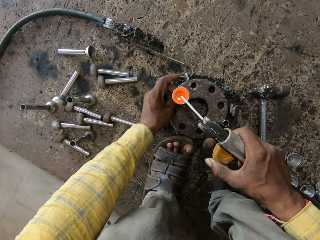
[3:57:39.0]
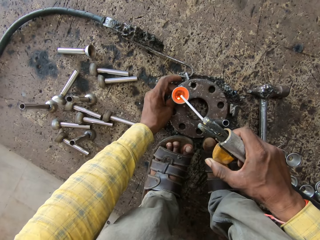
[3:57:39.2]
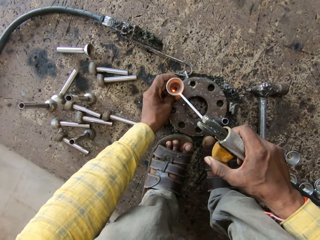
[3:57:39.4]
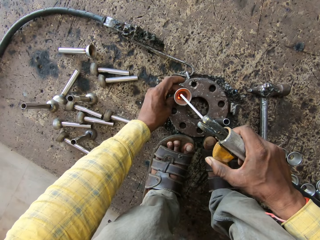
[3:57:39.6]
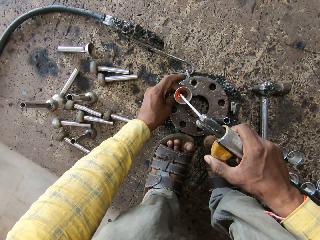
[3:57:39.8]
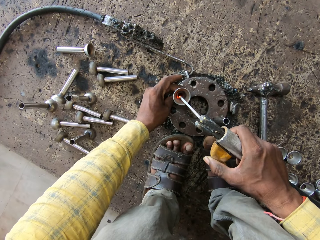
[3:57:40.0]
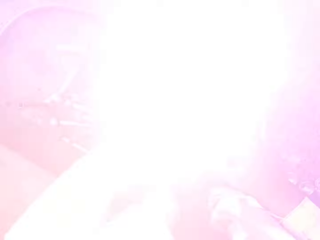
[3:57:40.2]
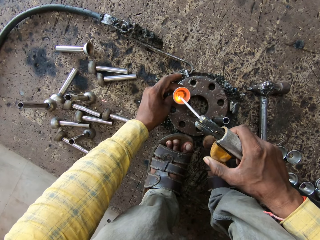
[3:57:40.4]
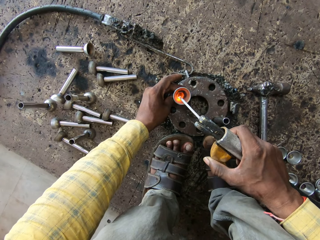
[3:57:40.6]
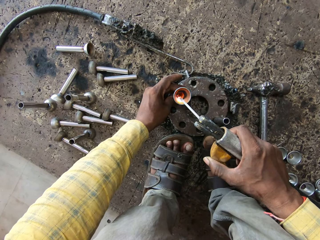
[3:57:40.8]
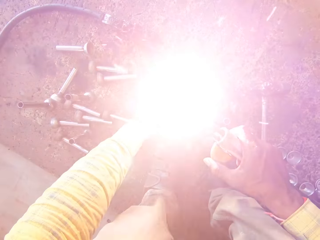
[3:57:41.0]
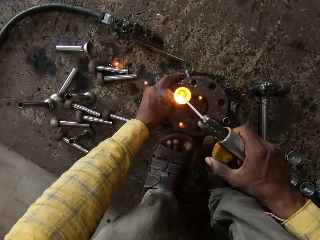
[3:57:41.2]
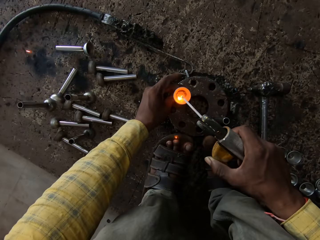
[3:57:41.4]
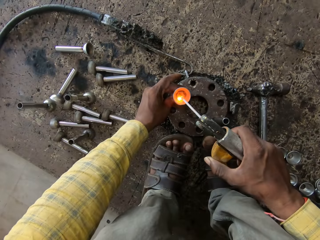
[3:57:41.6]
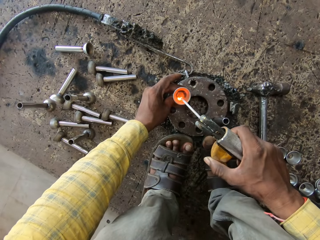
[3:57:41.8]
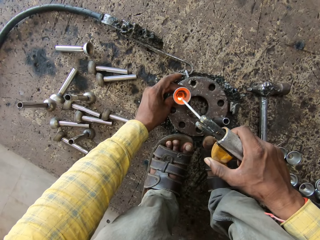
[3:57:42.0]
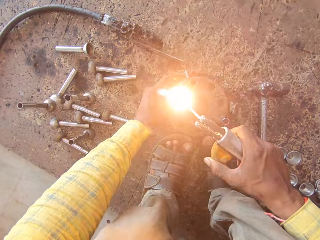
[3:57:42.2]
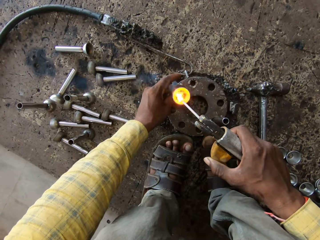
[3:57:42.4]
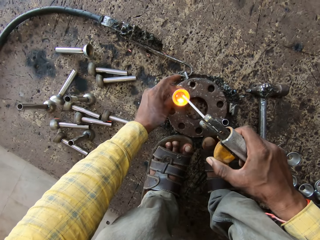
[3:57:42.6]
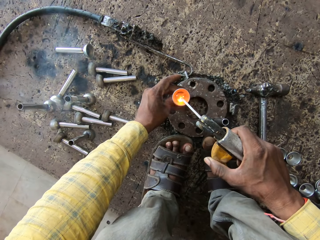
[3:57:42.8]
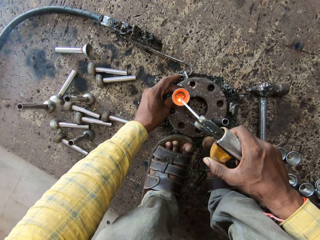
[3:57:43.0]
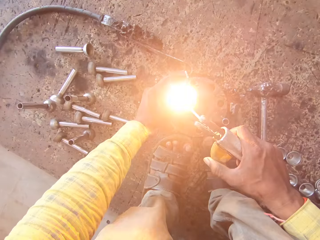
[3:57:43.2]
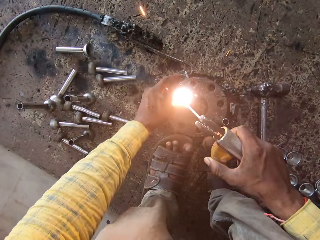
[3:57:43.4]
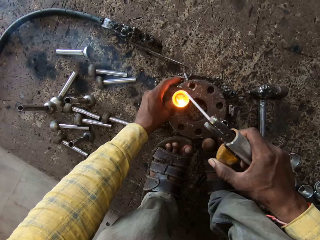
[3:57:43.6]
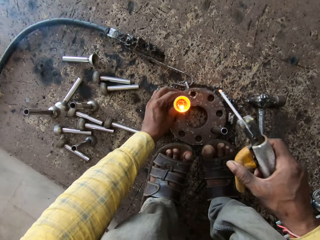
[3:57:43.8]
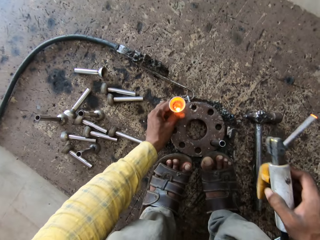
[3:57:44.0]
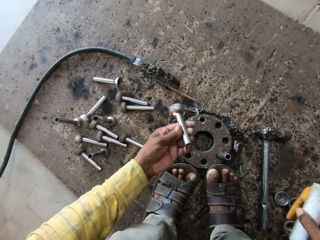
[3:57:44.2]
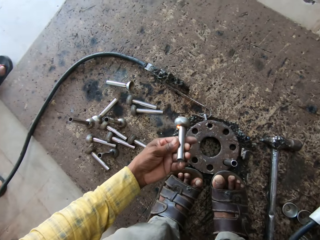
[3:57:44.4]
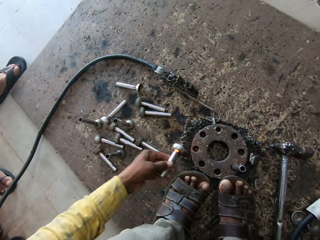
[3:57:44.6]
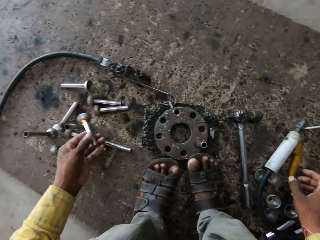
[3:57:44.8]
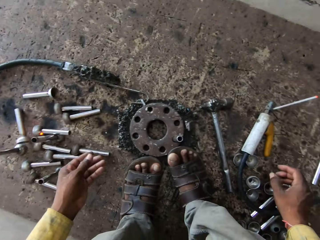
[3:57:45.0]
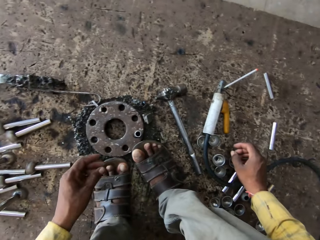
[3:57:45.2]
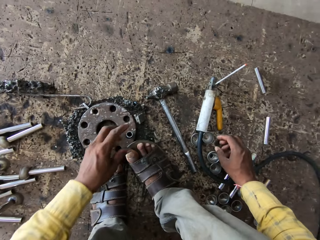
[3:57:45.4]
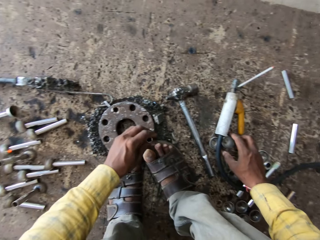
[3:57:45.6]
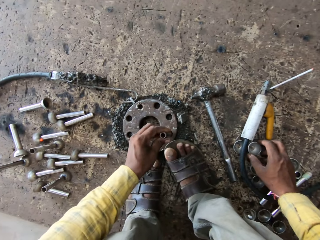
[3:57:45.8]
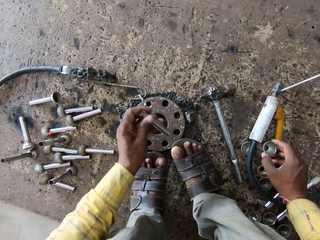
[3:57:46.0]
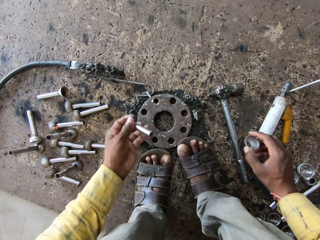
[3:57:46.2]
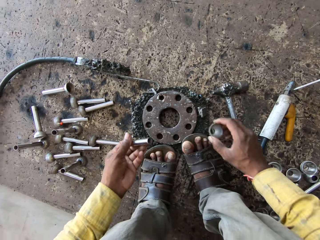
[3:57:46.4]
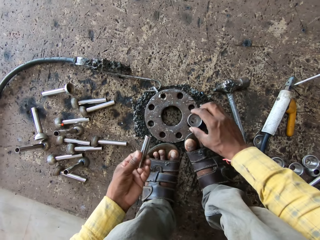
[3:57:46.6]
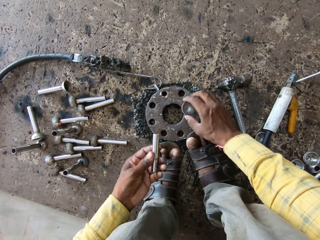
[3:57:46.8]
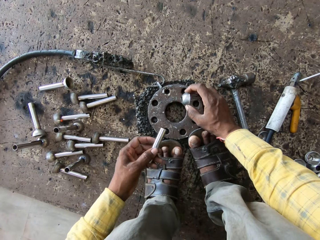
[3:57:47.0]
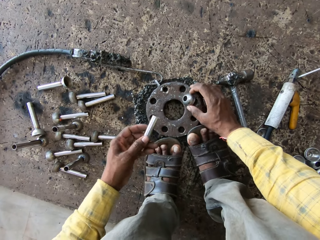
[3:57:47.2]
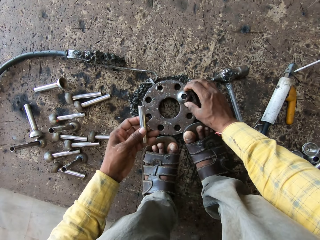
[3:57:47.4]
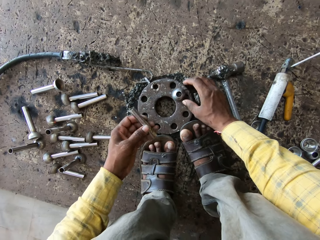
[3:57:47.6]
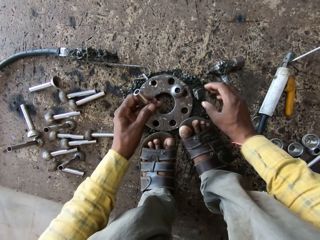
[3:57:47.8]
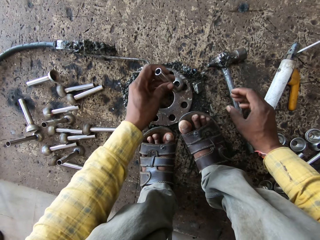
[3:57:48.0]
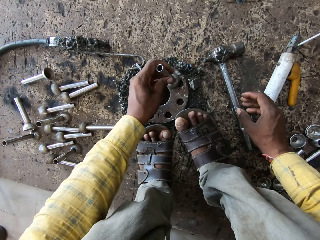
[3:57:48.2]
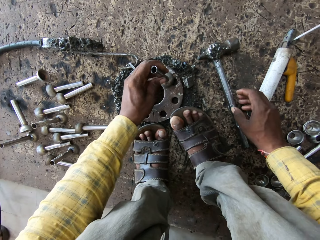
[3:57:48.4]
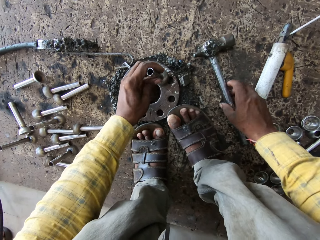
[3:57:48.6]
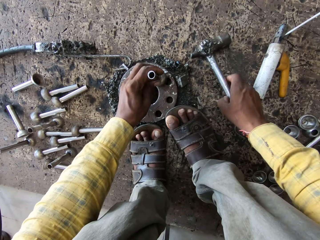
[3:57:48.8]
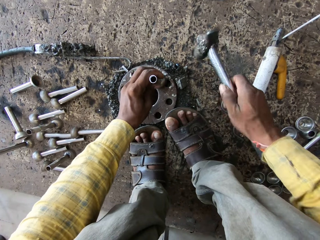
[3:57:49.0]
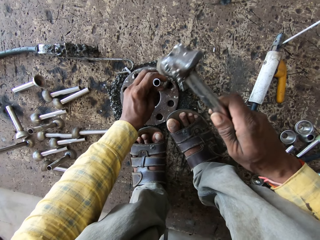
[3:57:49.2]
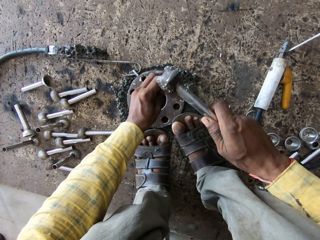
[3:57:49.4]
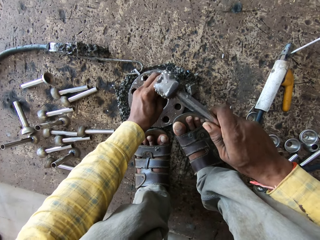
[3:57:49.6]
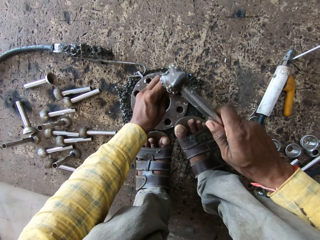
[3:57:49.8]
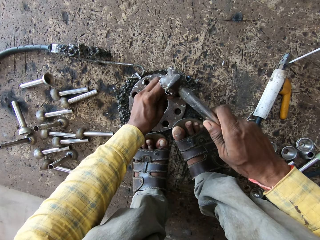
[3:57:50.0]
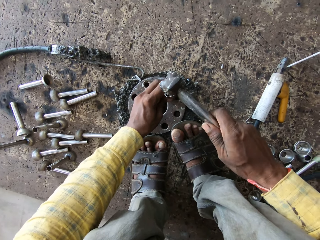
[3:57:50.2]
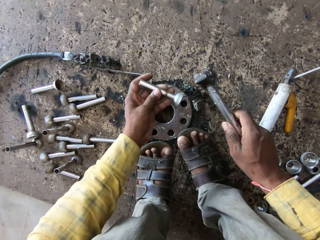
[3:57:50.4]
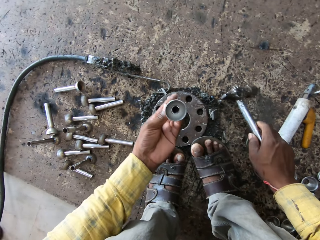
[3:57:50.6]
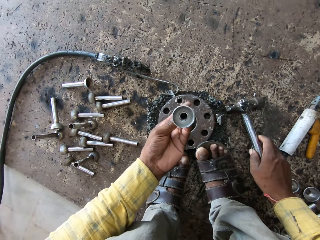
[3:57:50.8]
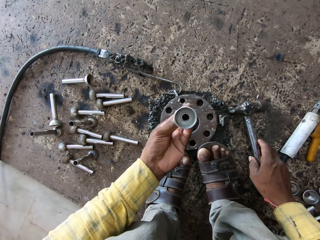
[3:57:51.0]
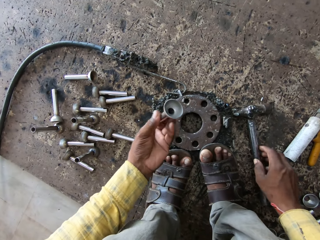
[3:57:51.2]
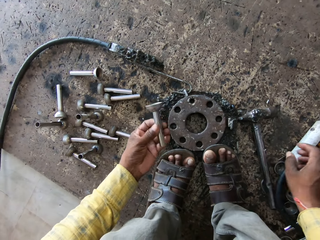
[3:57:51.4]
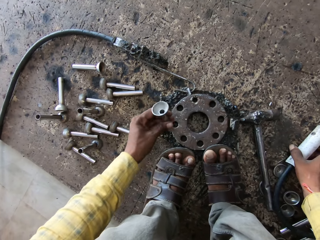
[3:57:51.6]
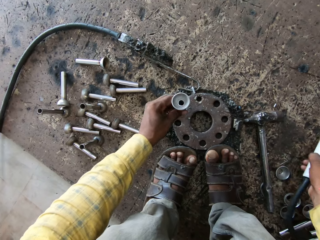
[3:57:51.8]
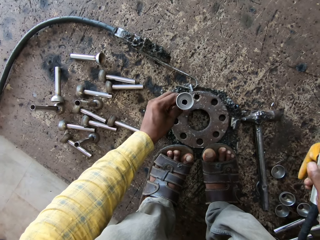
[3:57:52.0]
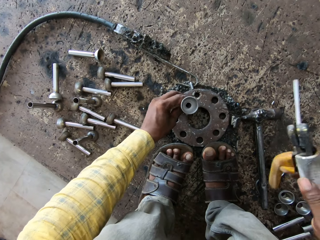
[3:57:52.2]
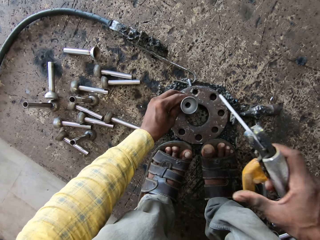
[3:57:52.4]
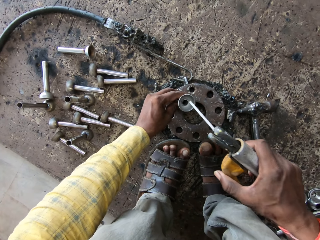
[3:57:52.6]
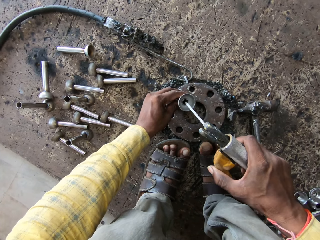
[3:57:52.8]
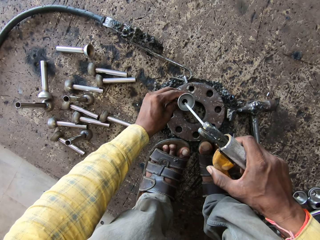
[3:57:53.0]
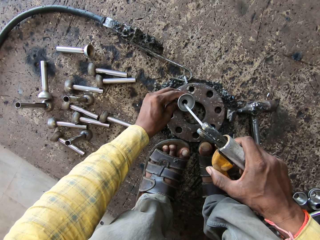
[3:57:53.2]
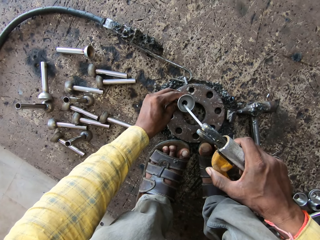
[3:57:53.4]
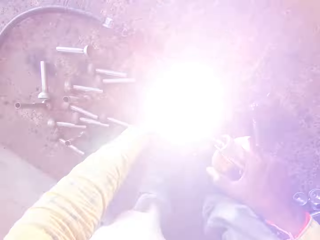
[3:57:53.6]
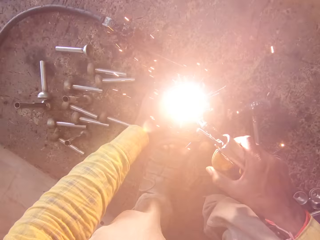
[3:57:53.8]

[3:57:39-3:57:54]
The camera wearer stops burning a stamped flange weld nut. They move the stamped flange weld nut. They burn the stamped flange weld nut. They stop burning the stamped flange weld nut. They burn the stamped flange weld nut. They stop burning the stamped flange weld nut. They burn the stamped flange weld nut. They hold the stamped flange weld nut. They throw the metal on the floor. They move a hand. They pick a stamped flange weld nut. They hold the stamped flange weld nuts. They put down the stamped flange weld nuts. They insert metal on other metal. They pick up a hammer. They hit the metal with the hammer. They turn the stamped flange weld nut. They place the metal on the floor. They hold the stamped flange weld nuts. They put down the stamped flange weld nut on a metal. They pick the welding machine.

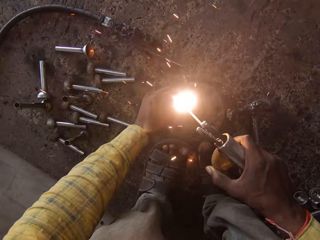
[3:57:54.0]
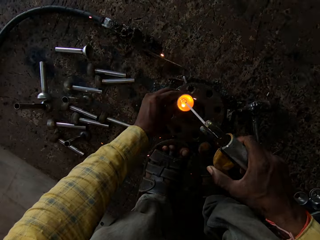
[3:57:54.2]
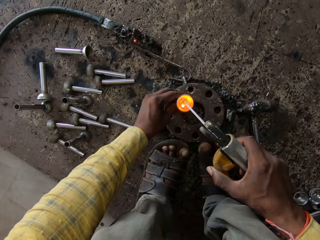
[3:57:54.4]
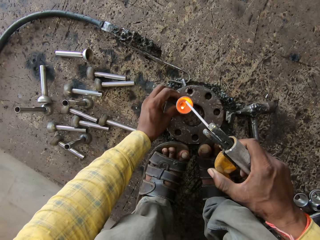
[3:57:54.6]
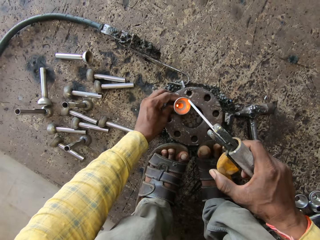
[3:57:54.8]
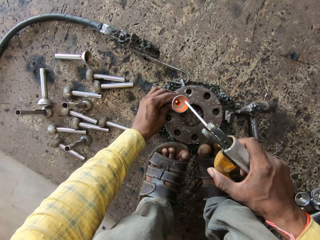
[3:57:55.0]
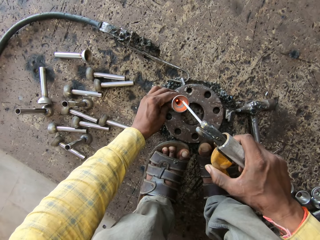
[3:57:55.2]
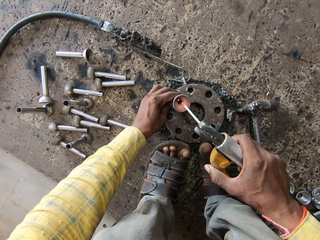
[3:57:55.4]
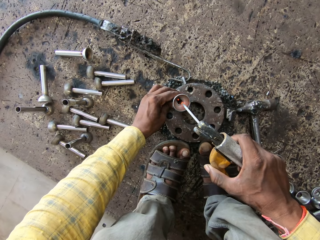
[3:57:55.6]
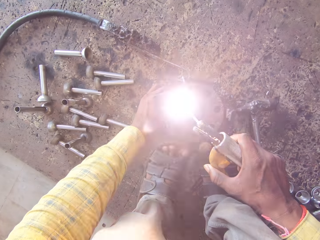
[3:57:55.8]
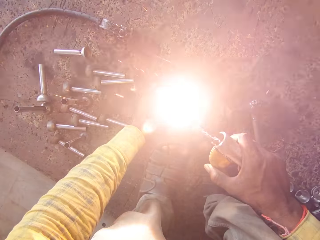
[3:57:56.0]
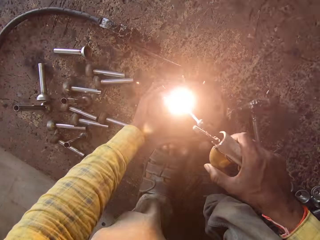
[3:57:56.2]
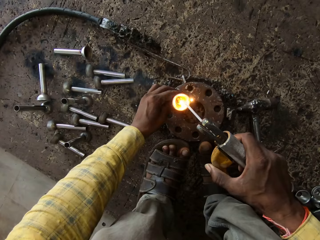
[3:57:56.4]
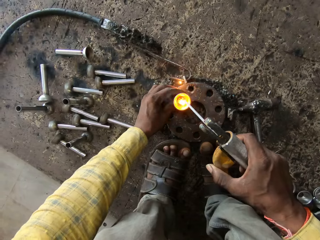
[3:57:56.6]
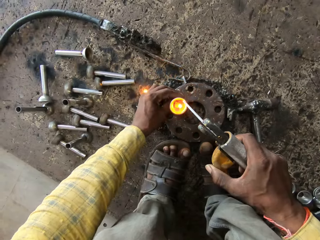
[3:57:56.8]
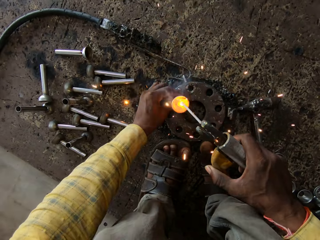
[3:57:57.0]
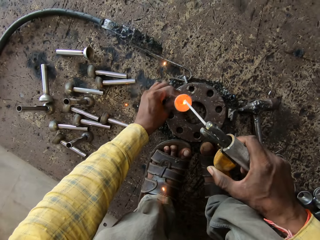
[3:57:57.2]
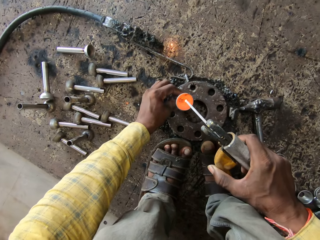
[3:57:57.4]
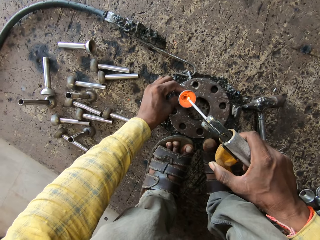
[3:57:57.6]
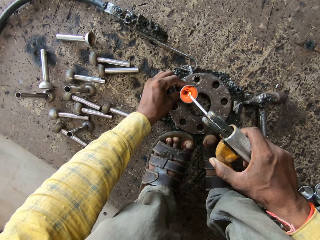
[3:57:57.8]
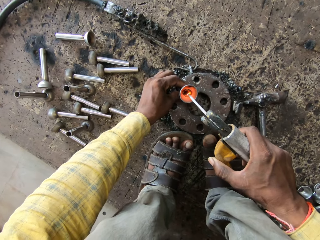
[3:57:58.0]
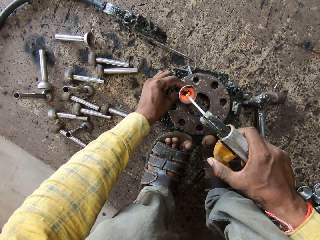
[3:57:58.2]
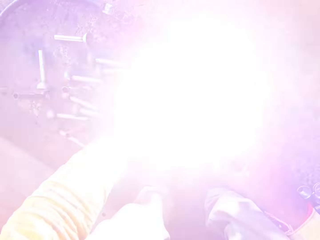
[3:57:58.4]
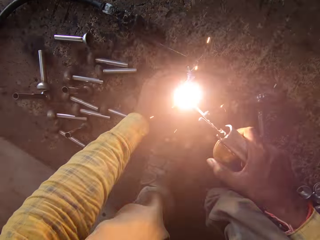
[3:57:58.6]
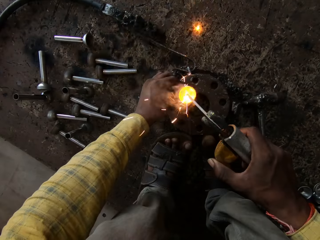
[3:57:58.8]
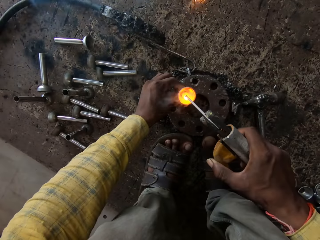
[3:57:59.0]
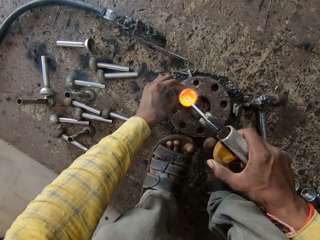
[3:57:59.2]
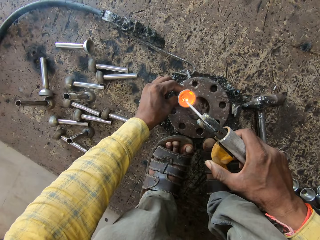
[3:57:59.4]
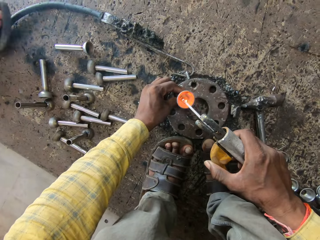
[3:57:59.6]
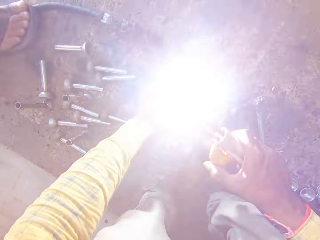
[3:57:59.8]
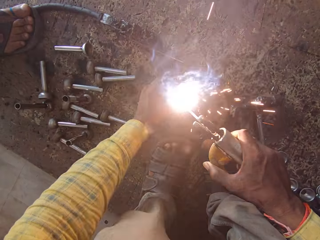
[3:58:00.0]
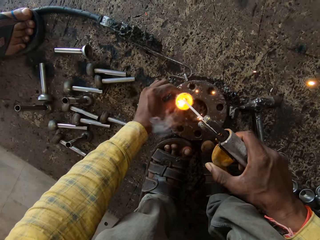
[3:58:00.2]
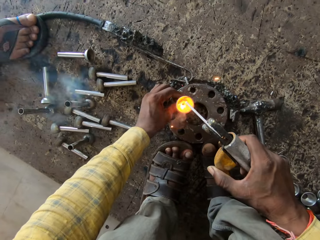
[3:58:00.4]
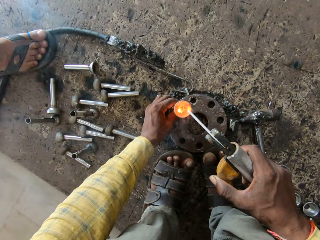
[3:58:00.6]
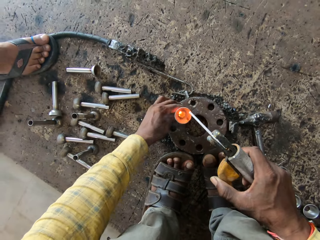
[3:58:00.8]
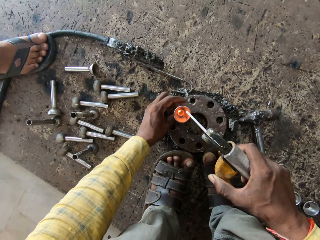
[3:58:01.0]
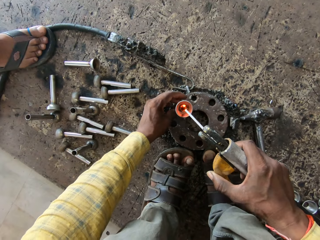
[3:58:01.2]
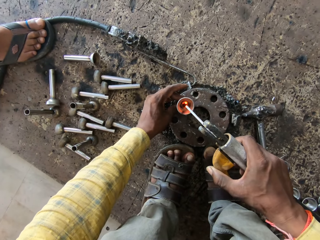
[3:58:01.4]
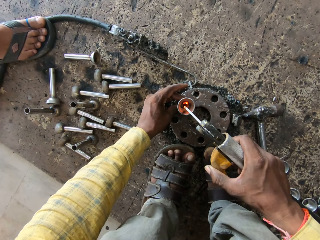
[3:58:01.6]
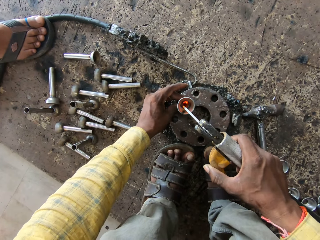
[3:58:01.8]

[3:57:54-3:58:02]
The camera wearer welds the metal. They stop burning a stamped flange weld nut. They turn the stamped flange weld nut. They burn the stamped flange weld nut. They stop burning the stamped flange weld nut. They burn the stamped flange weld nut. A person moves a leg. The camera wearer turns the stamped flange weld nut.
